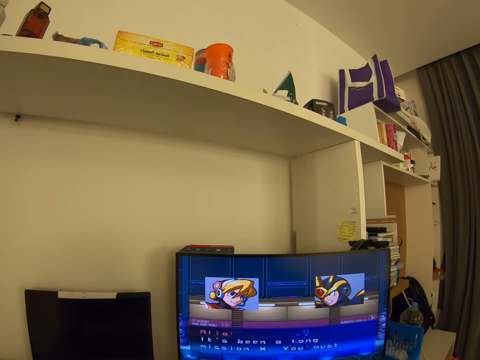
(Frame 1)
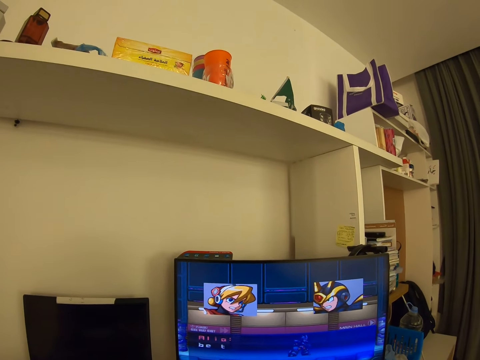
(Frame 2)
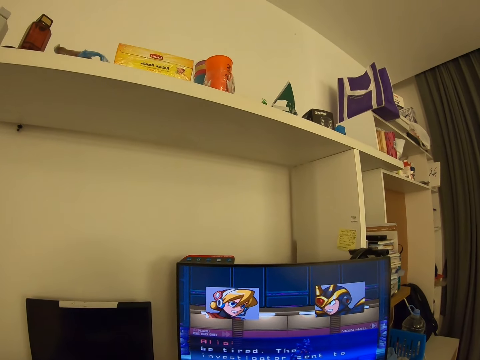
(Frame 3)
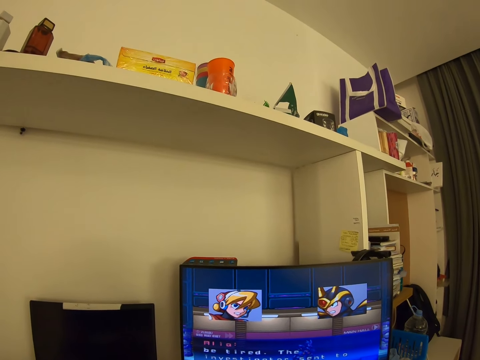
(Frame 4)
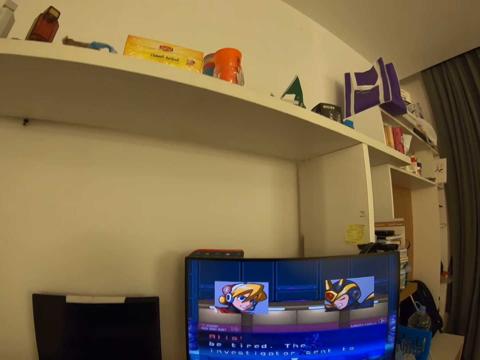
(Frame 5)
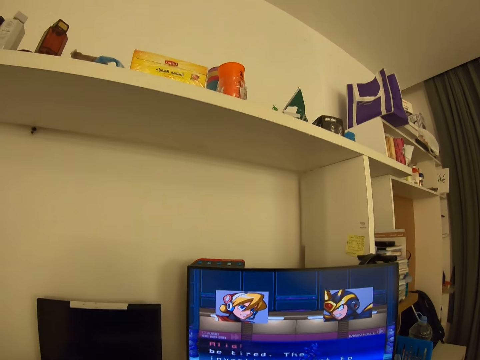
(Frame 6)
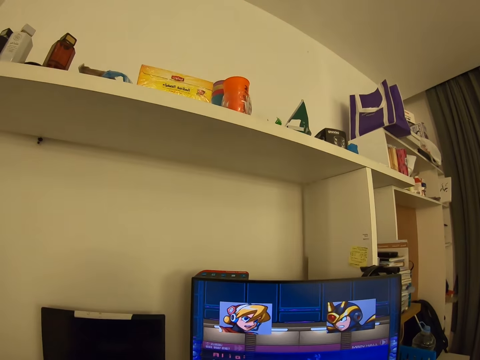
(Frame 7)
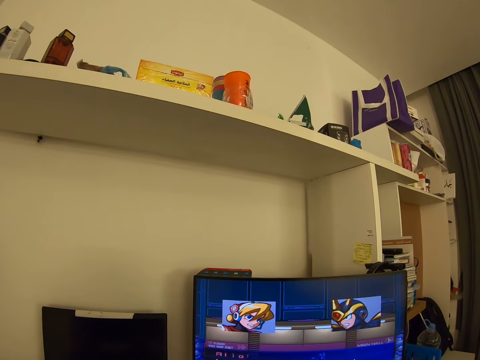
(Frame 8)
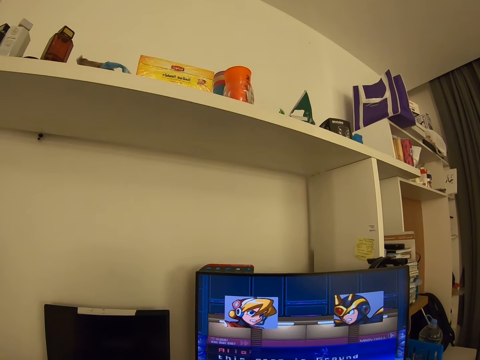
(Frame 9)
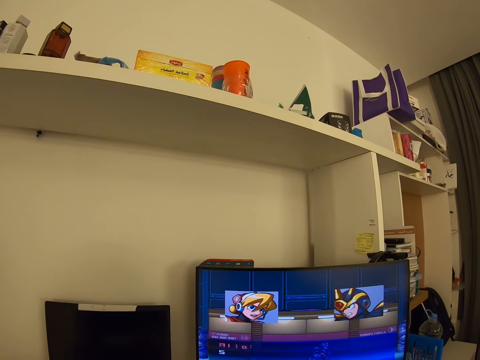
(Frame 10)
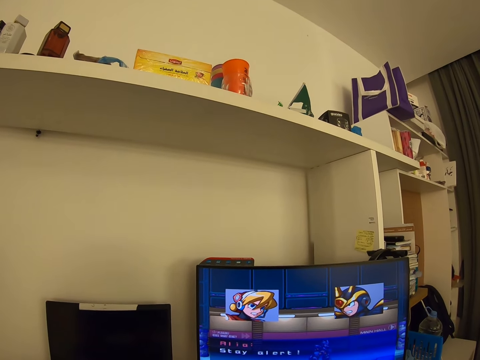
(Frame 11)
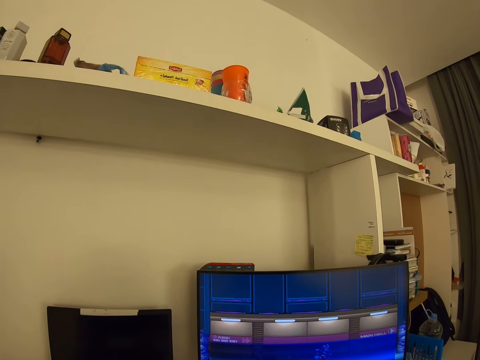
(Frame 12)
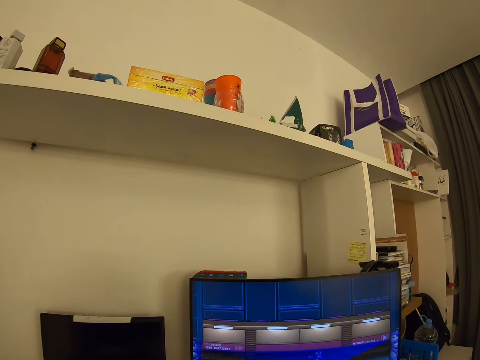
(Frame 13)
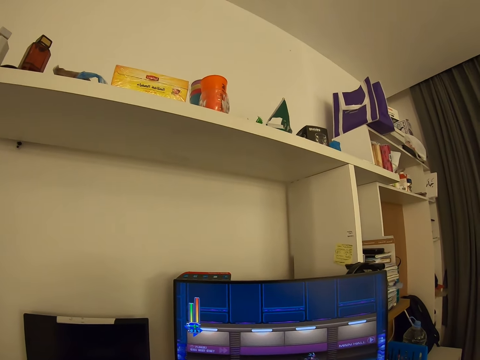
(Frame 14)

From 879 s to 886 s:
The camera wearer clears his throat.

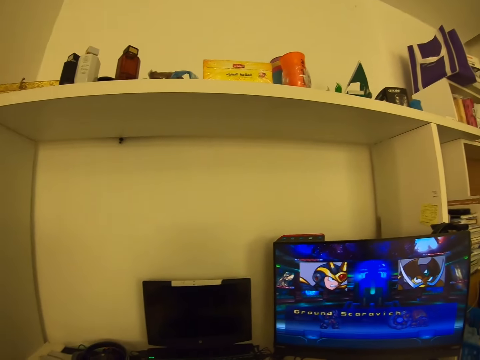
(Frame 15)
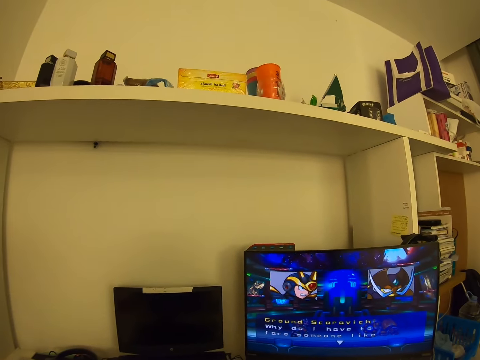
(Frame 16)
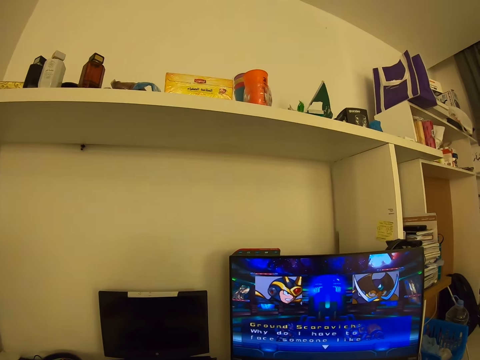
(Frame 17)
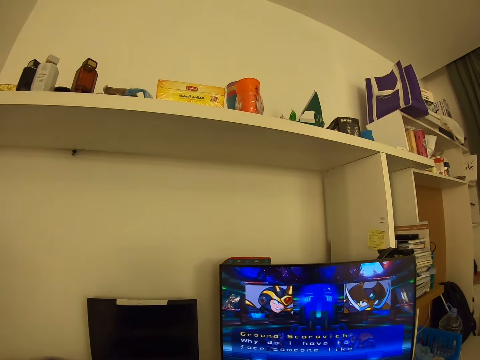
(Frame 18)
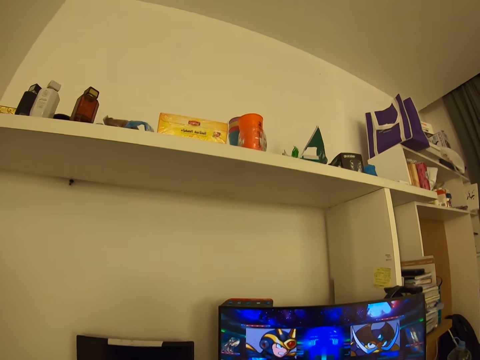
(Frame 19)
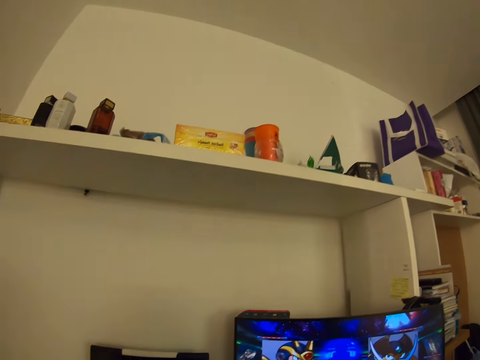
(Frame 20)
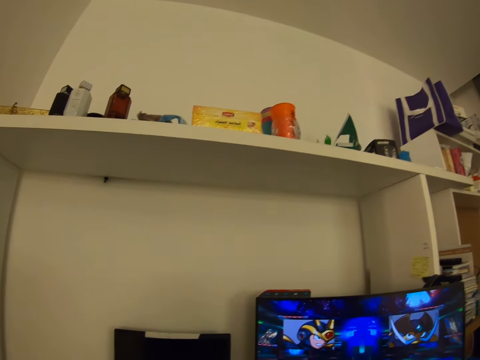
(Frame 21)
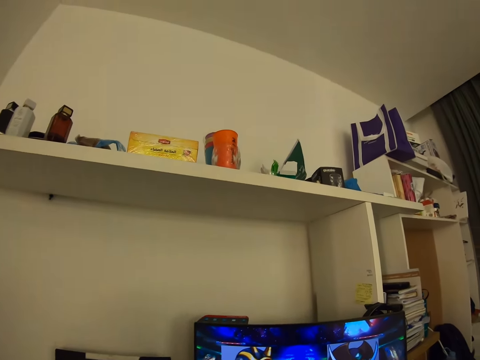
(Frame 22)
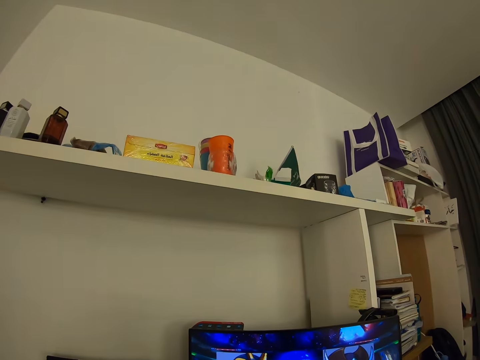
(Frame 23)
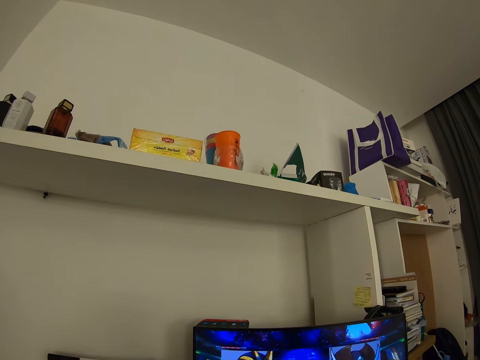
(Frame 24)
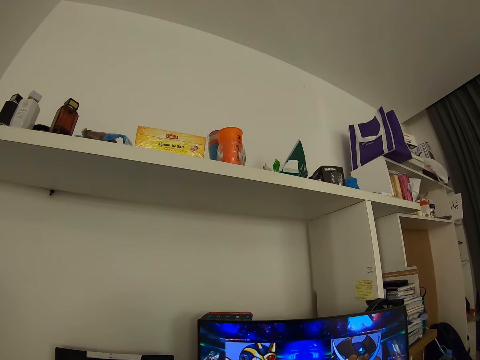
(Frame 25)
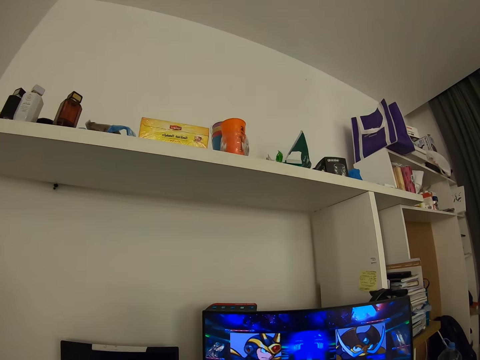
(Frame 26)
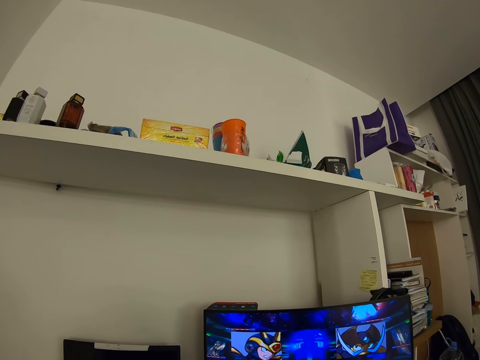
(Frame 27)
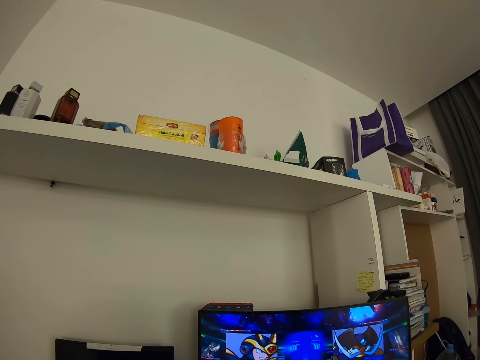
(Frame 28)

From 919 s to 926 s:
The camera wearer looks around.

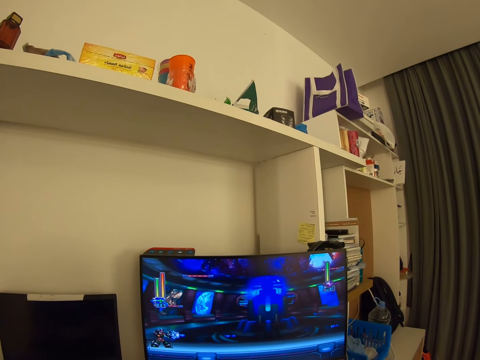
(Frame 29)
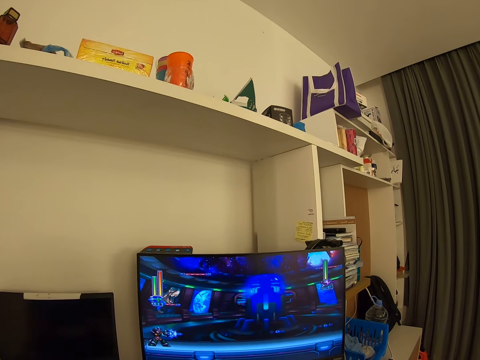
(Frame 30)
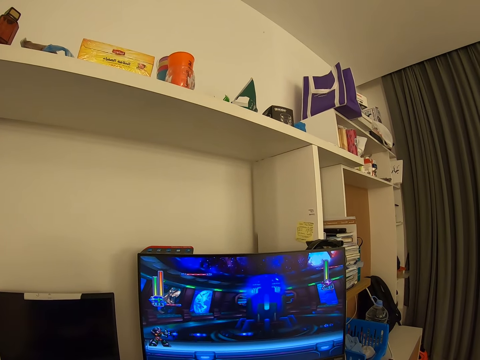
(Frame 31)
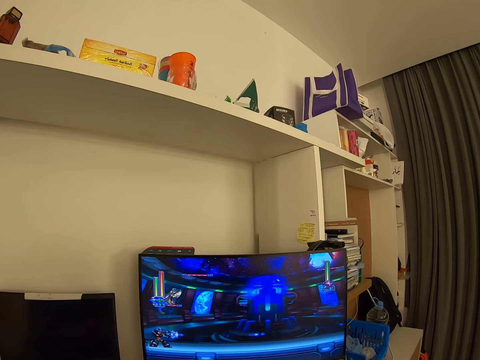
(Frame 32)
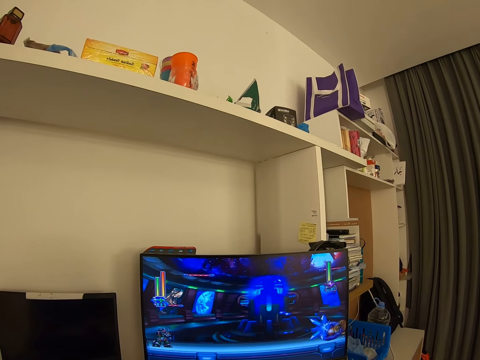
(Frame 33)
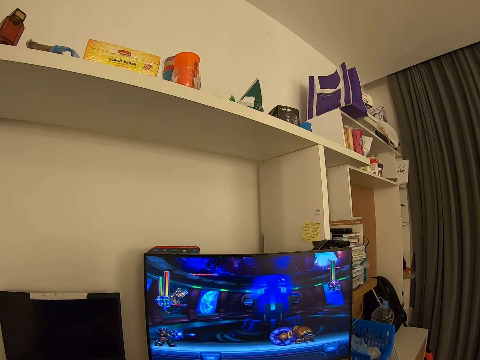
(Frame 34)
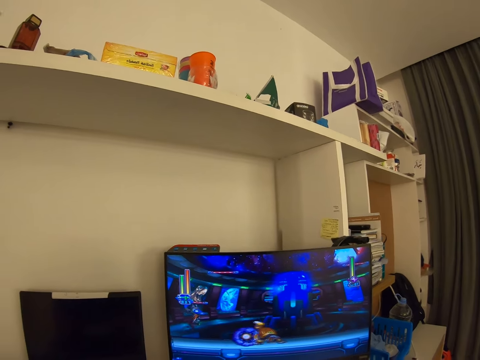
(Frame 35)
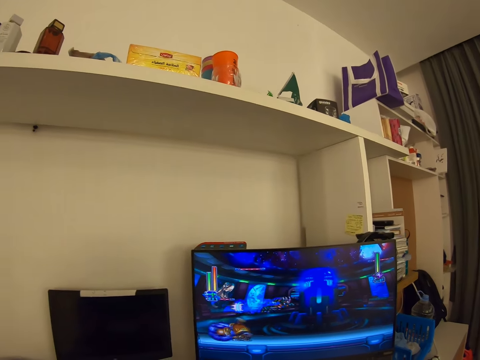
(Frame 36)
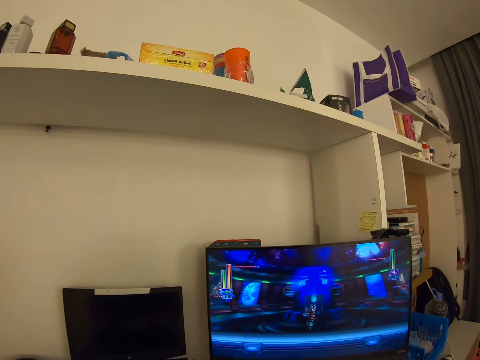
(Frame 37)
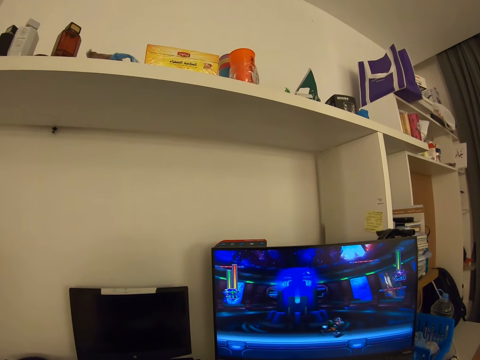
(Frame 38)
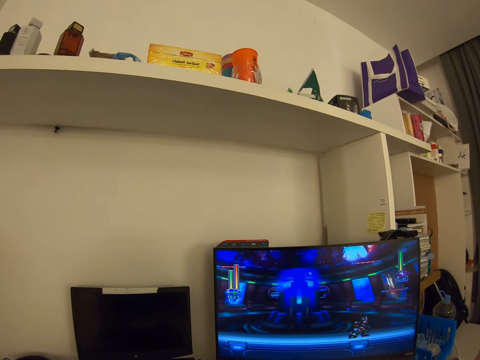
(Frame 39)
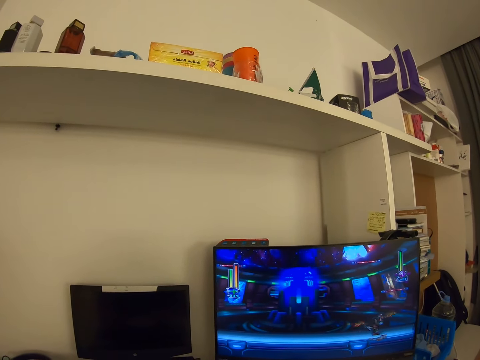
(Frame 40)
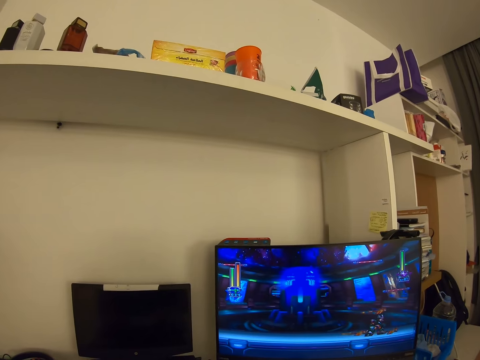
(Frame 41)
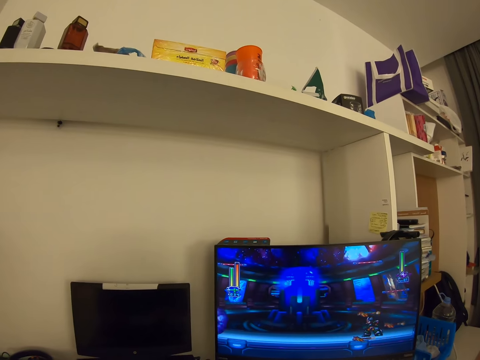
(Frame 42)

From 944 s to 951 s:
The camera wearer plays a game on the computer.

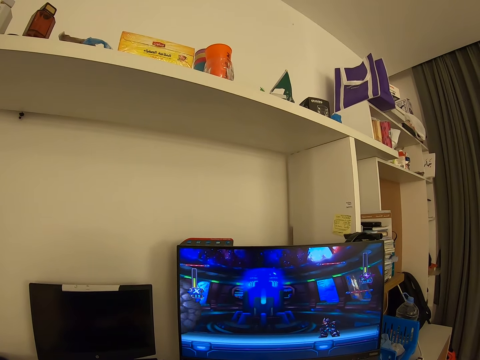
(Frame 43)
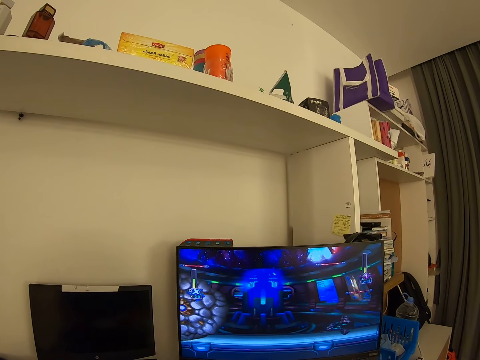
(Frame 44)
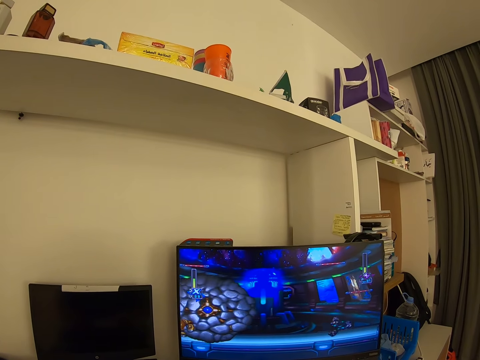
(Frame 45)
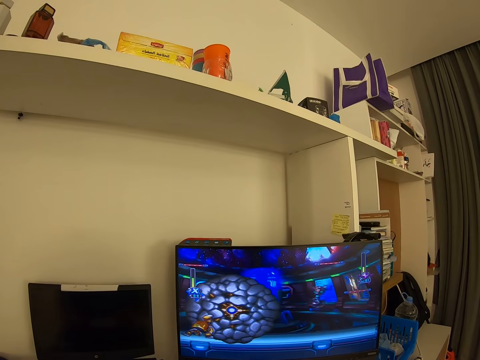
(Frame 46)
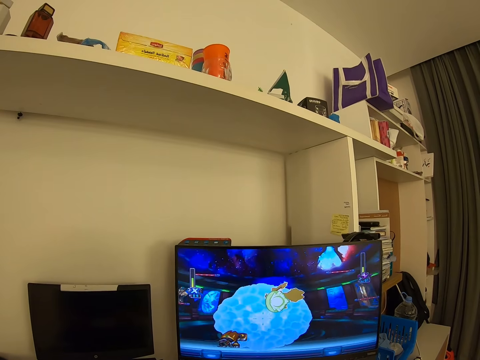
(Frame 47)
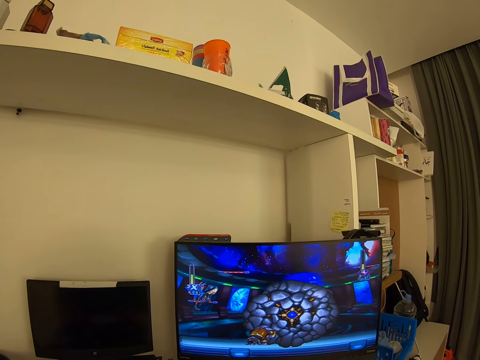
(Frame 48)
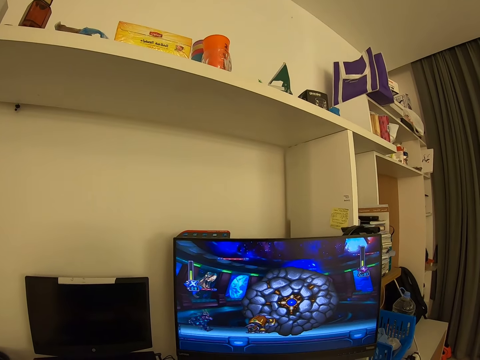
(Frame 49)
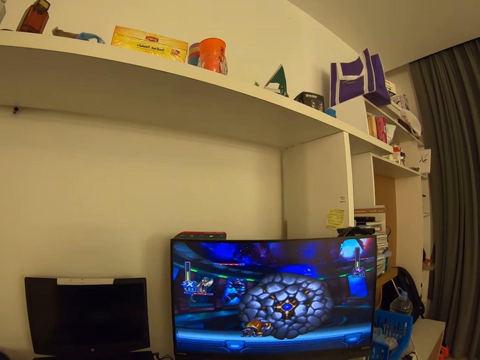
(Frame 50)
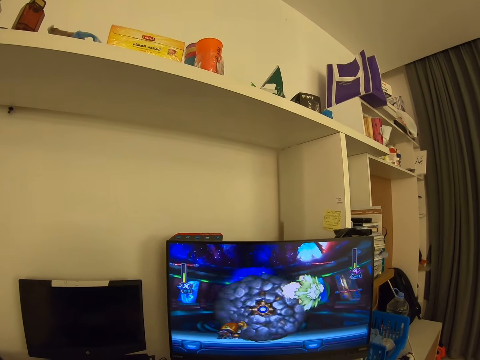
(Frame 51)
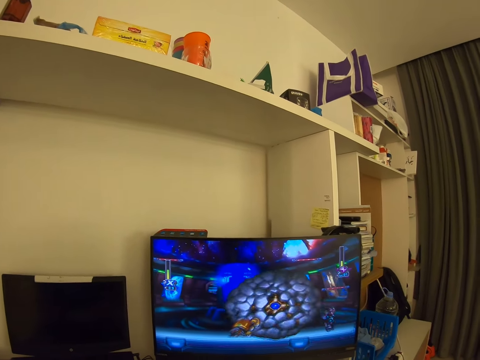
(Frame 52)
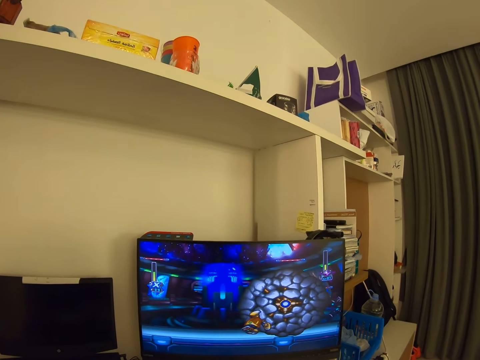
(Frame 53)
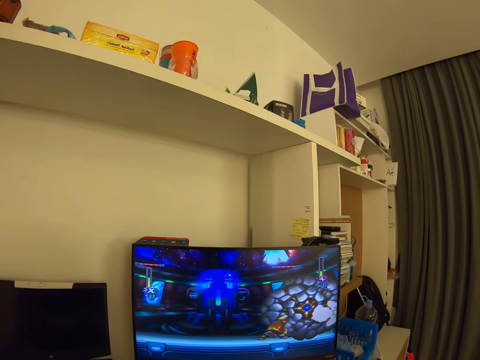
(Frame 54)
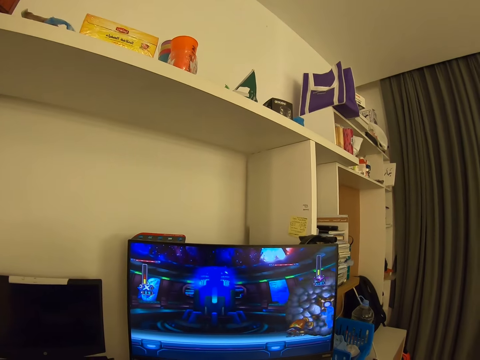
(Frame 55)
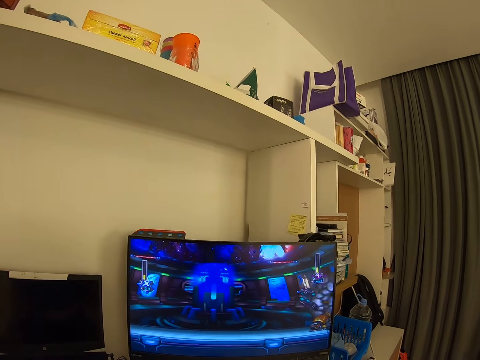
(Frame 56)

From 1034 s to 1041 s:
The camera wearer plays a game on the computer.
